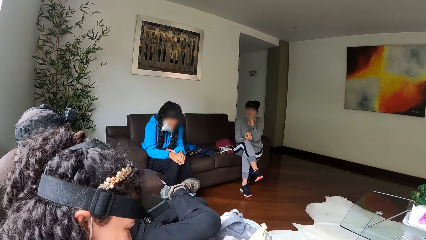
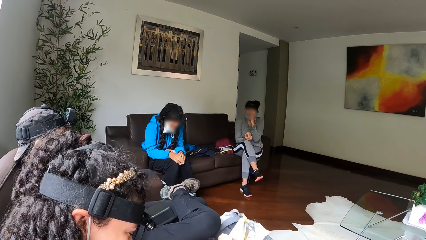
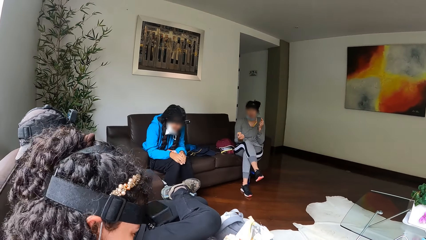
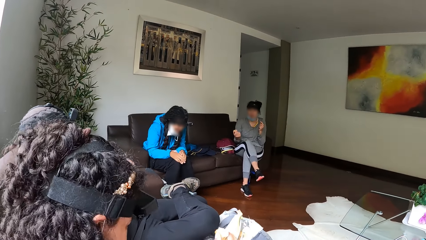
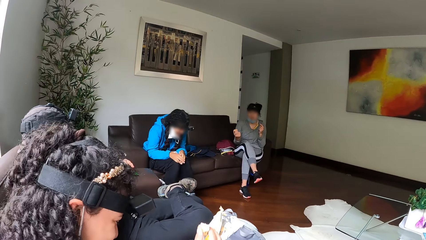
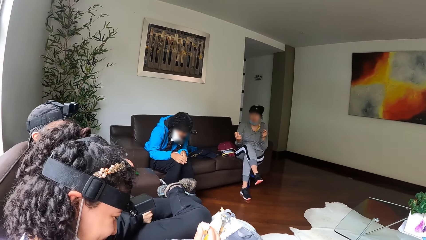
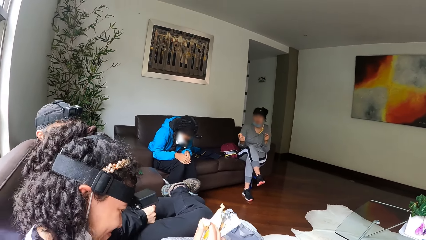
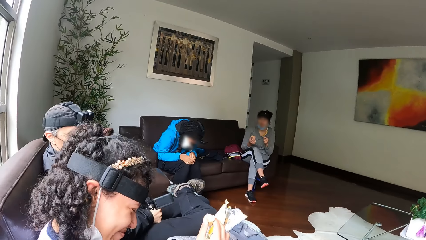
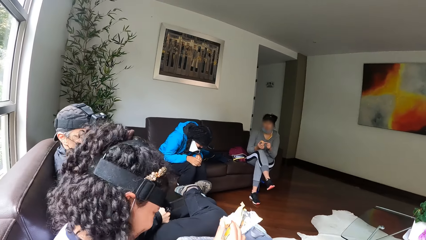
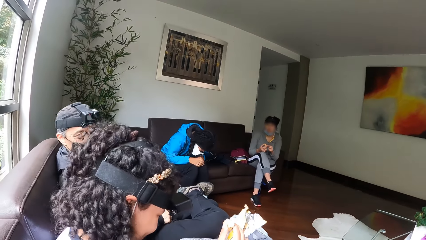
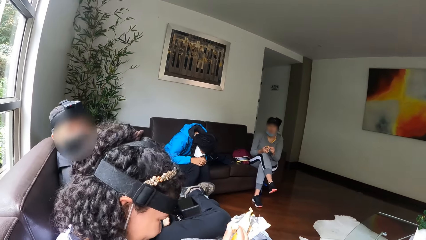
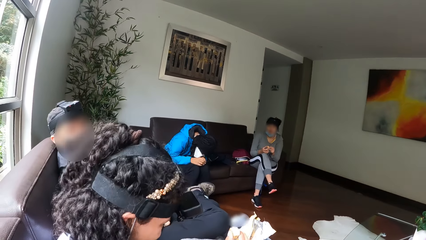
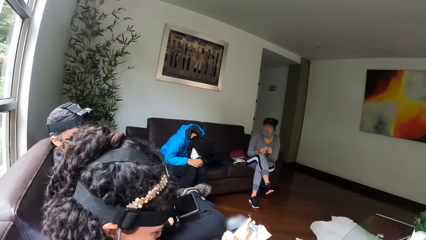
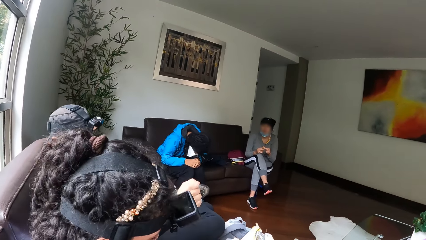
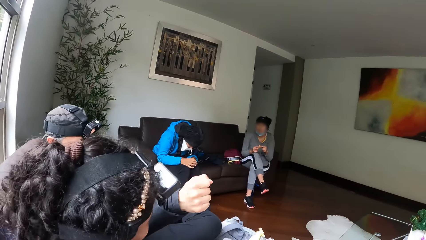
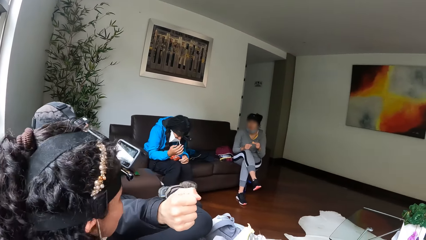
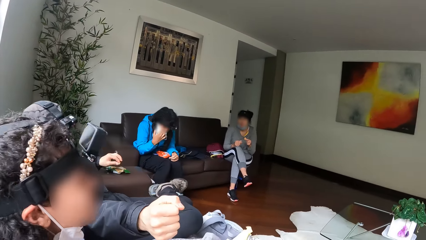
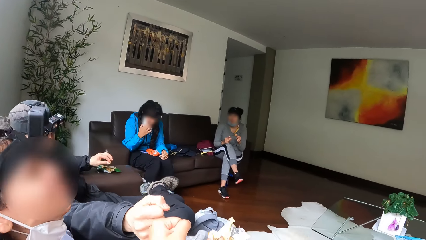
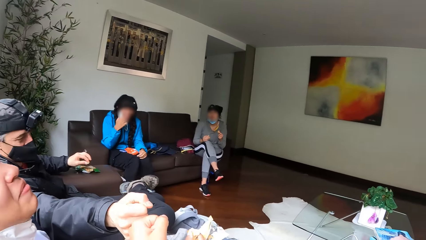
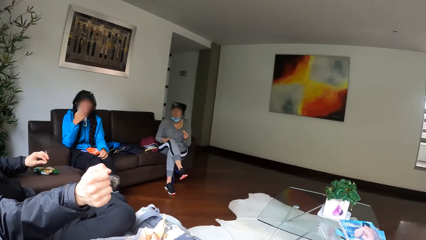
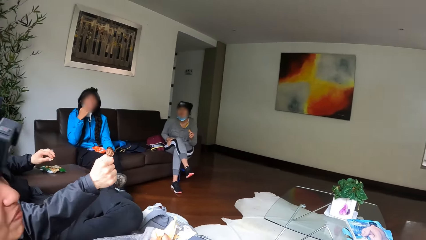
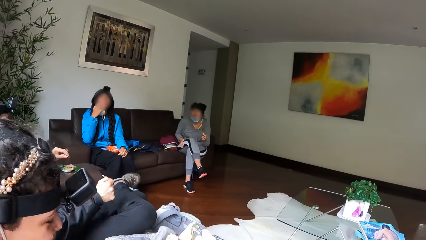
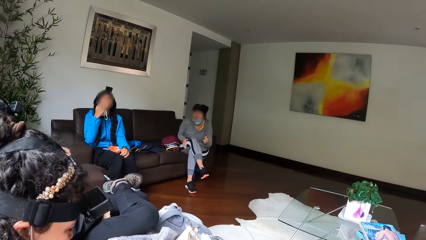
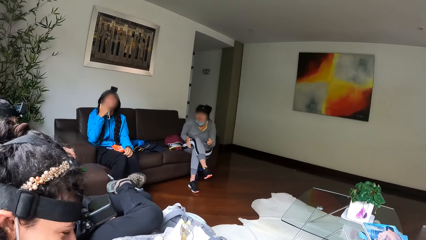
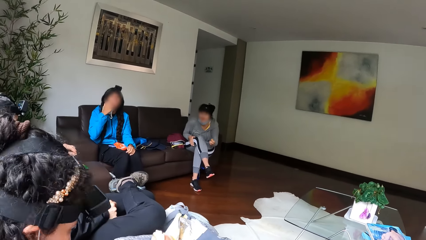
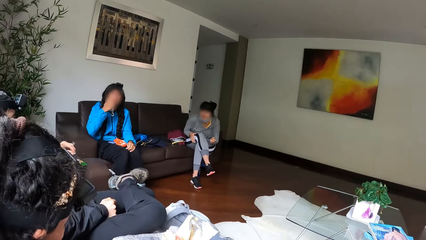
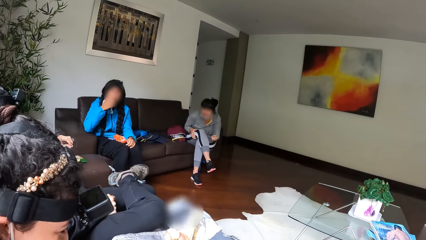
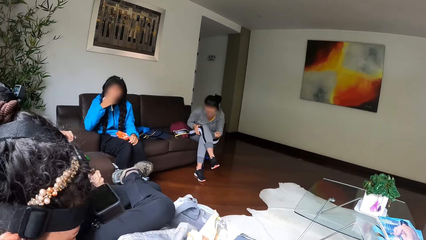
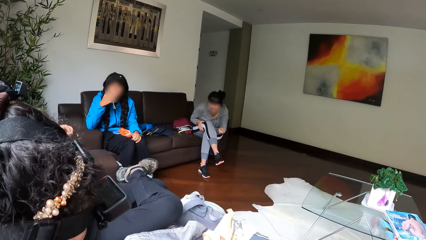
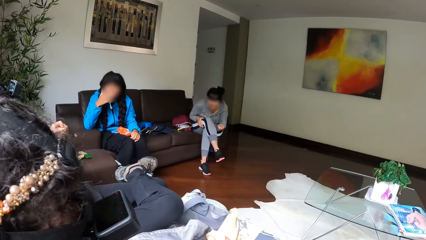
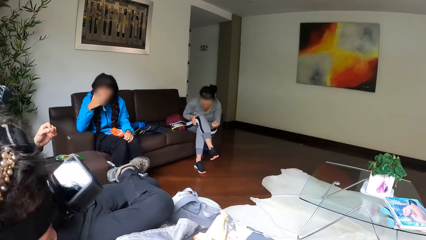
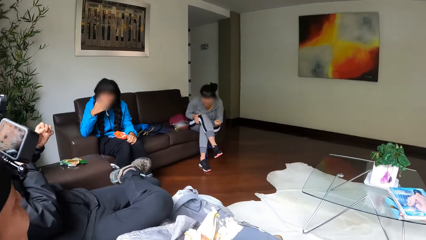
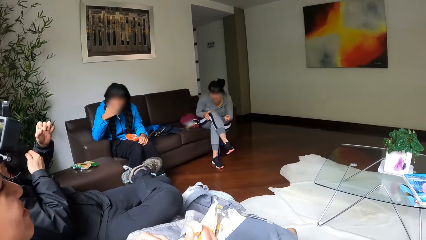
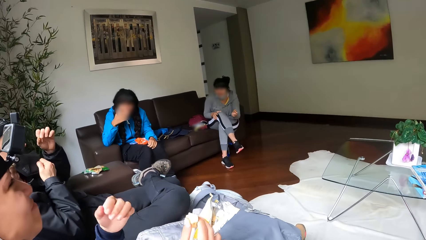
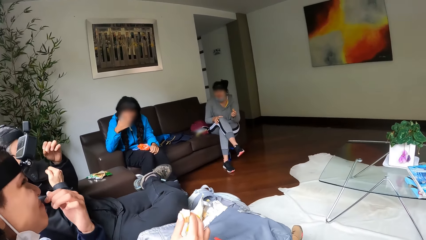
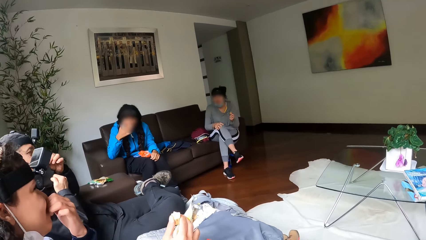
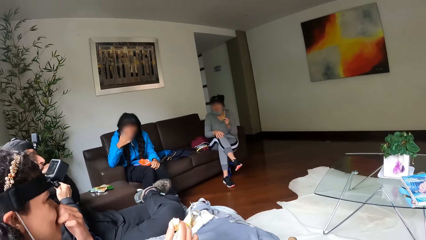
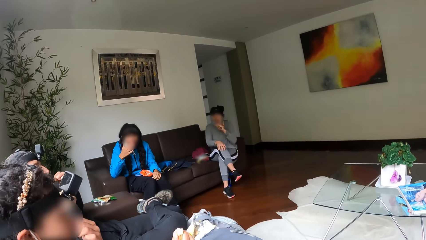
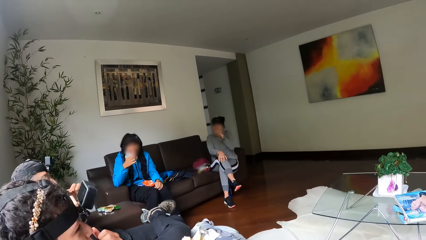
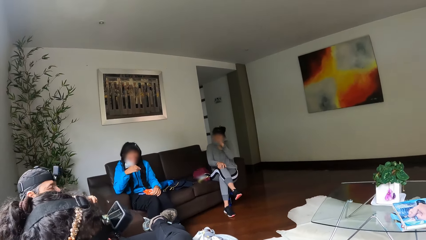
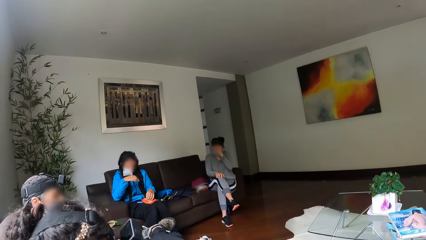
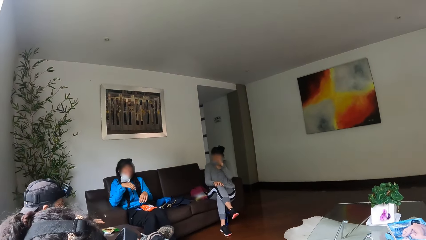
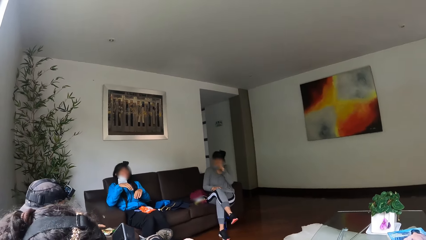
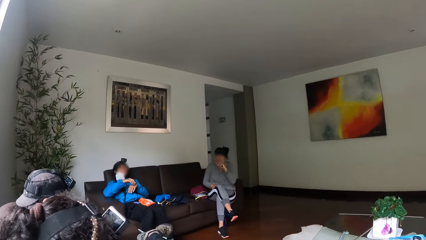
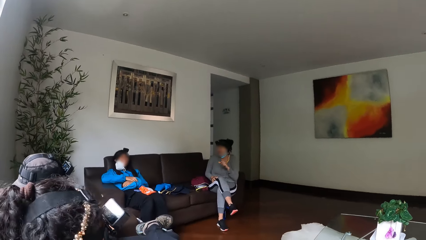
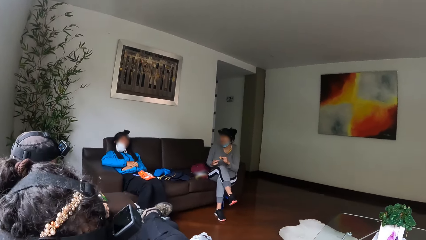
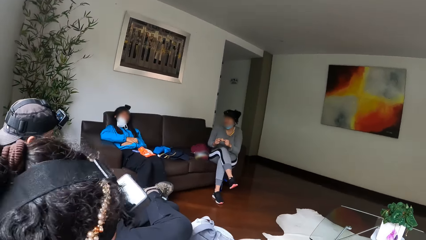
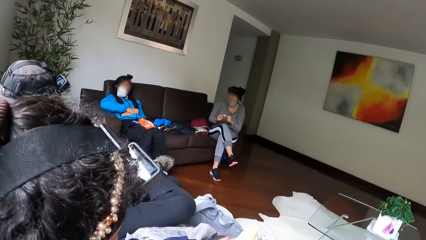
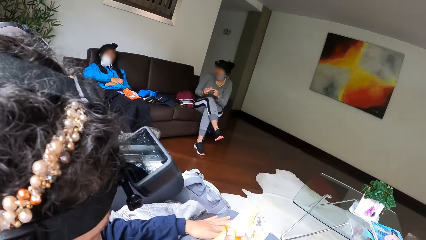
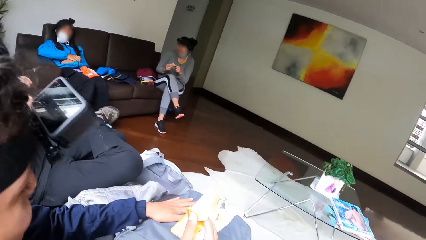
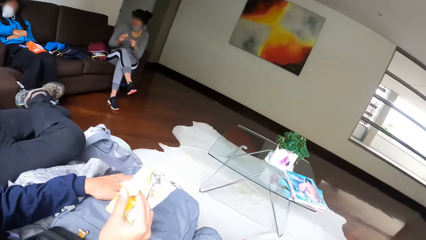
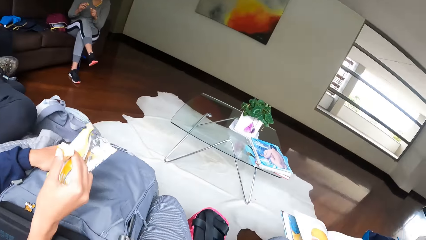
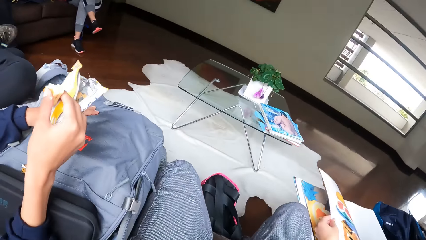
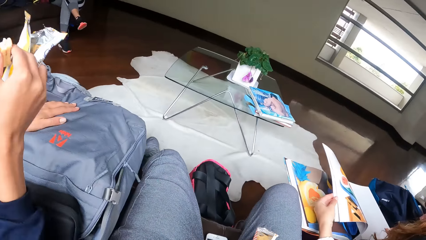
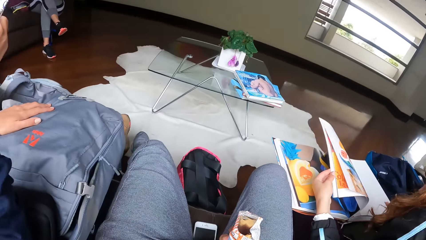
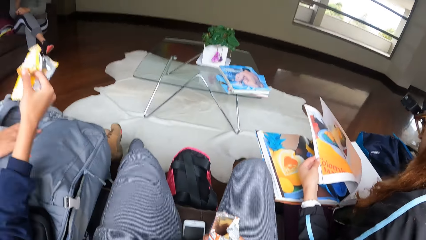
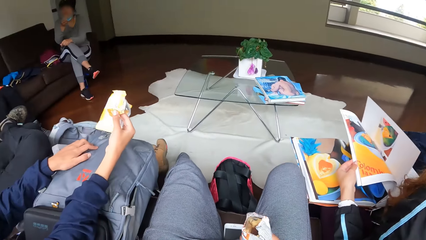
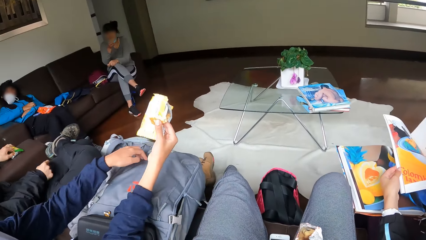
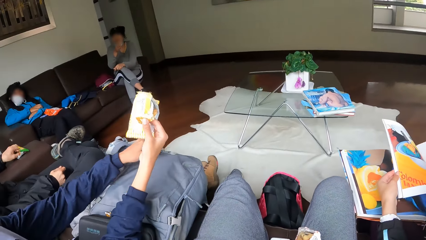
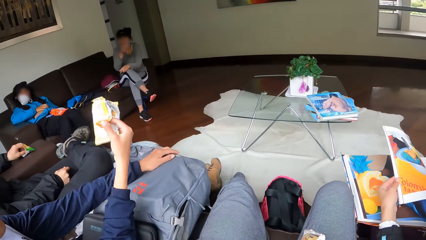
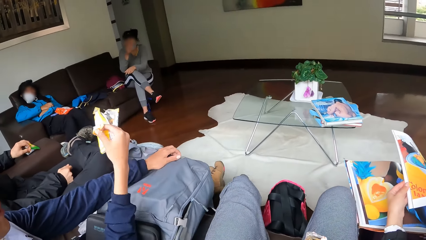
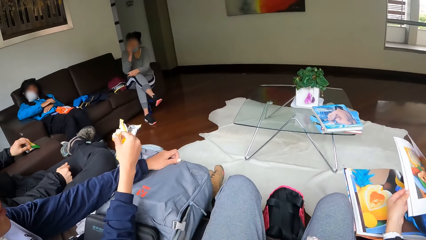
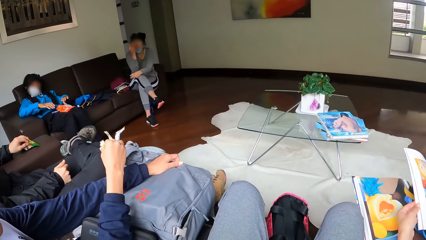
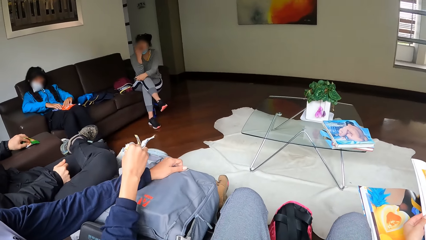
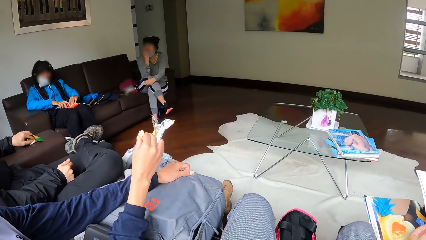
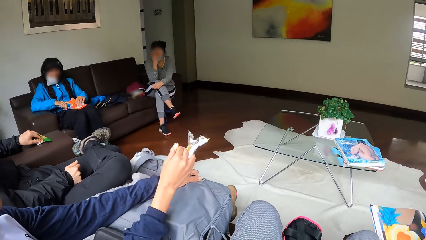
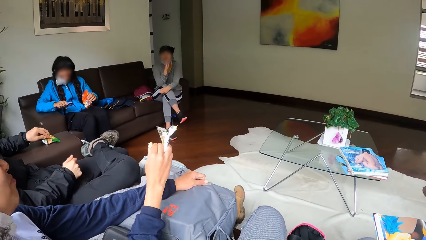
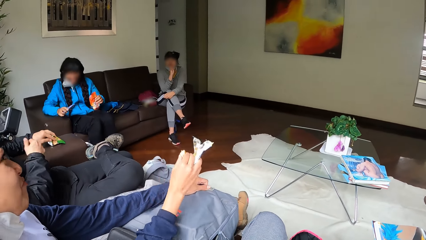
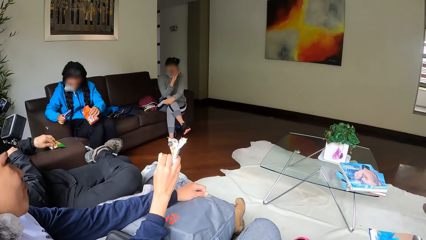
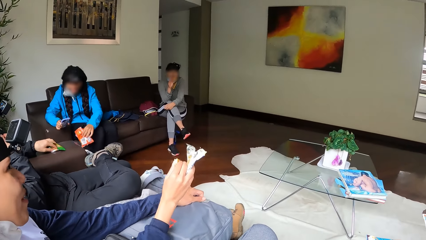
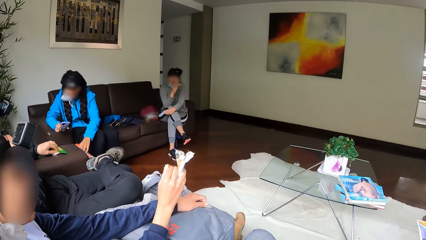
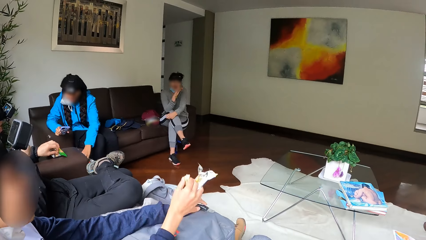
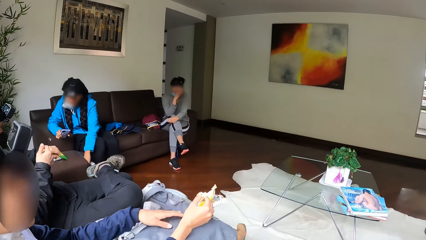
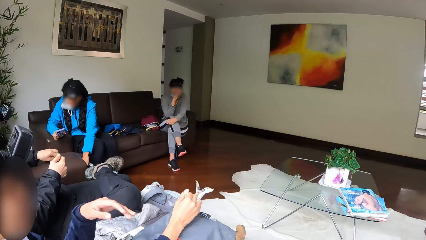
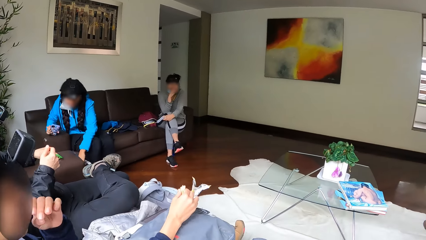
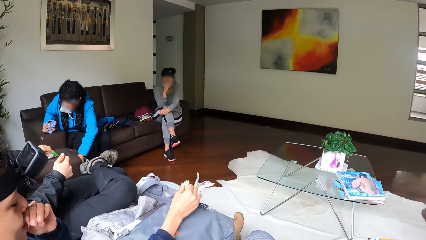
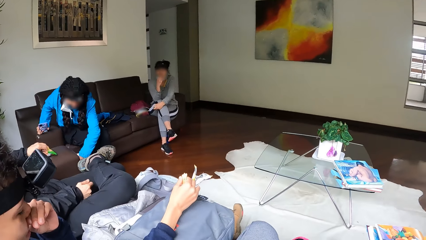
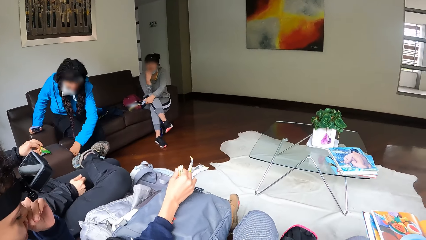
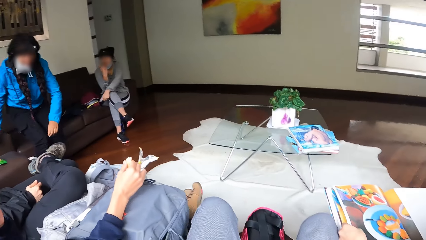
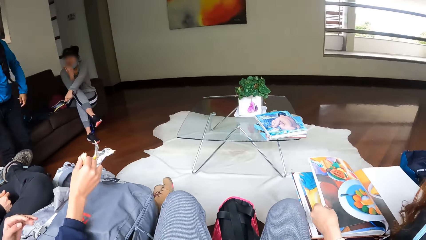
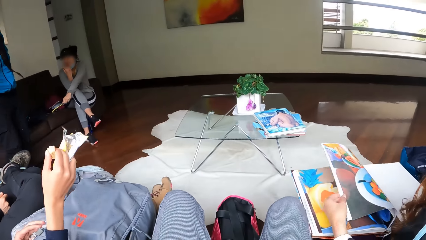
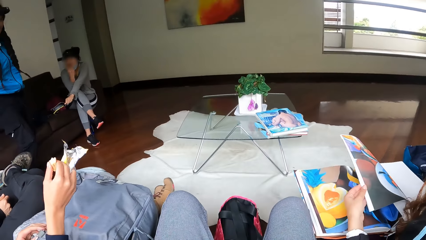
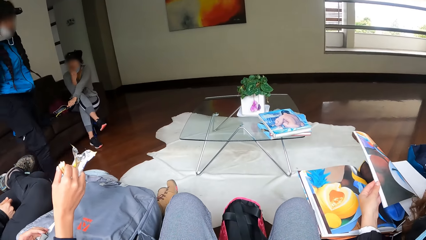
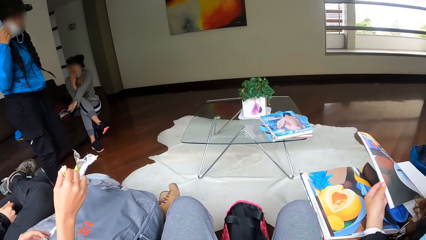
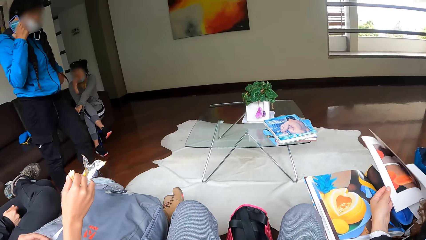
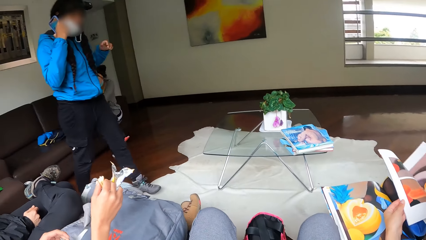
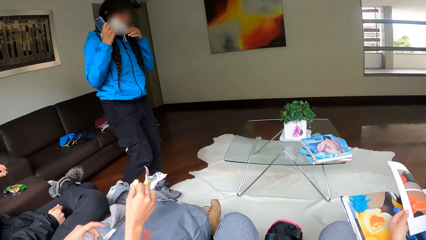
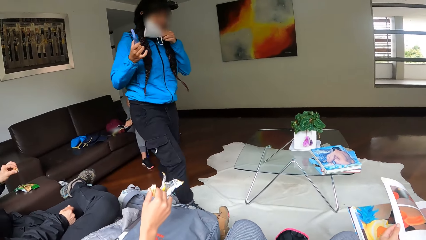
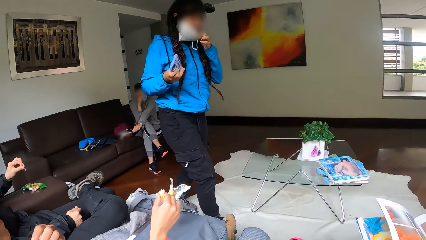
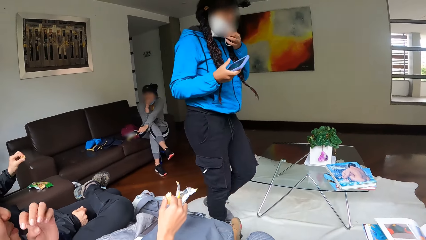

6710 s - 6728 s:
The ladies and men dialogue. The woman flips a page of the book with her left hand. She flips a page again. Another lady opens the newsletter paper. The first woman stands up from the chair with a phone in her right hand. The first woman flips a page of the book with her left hand.
